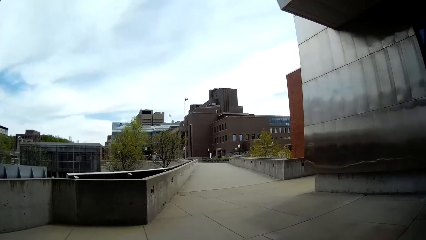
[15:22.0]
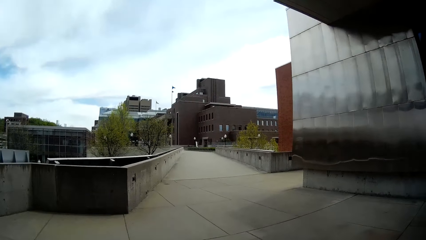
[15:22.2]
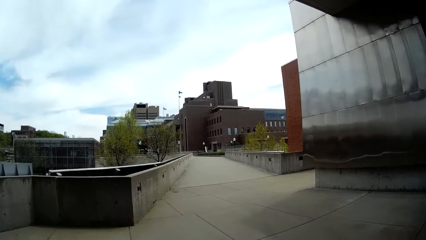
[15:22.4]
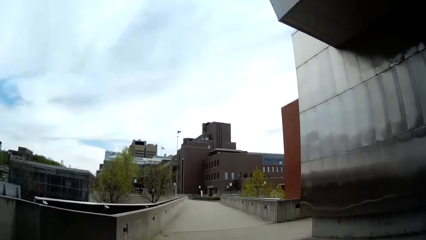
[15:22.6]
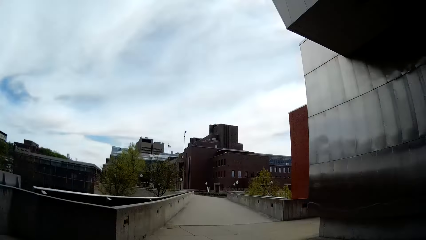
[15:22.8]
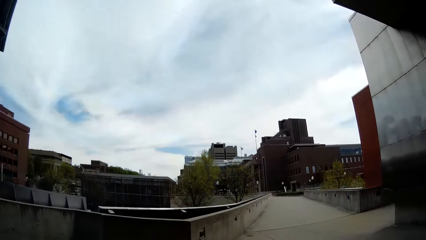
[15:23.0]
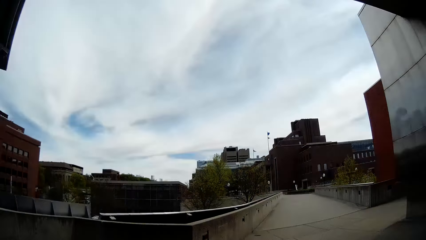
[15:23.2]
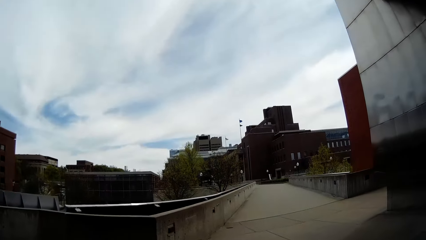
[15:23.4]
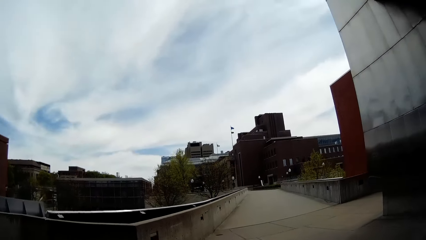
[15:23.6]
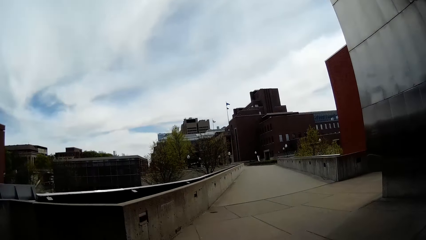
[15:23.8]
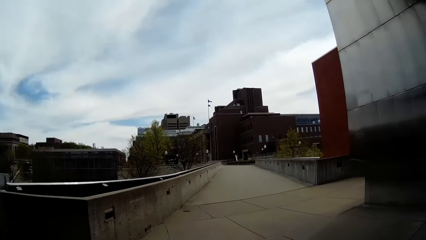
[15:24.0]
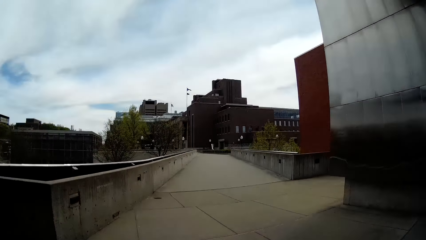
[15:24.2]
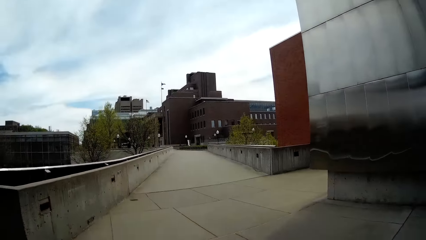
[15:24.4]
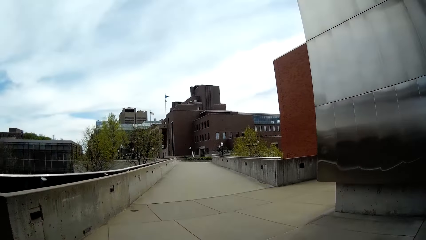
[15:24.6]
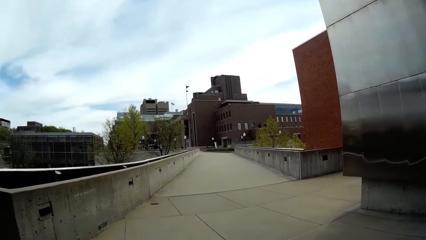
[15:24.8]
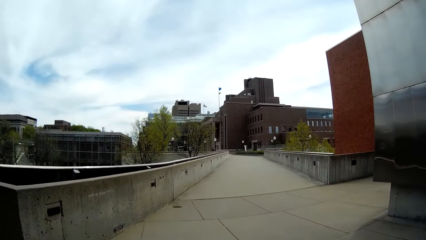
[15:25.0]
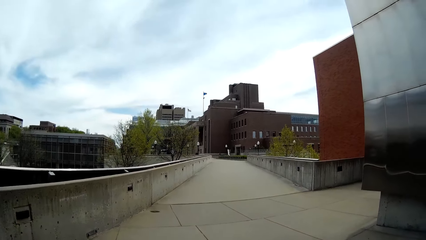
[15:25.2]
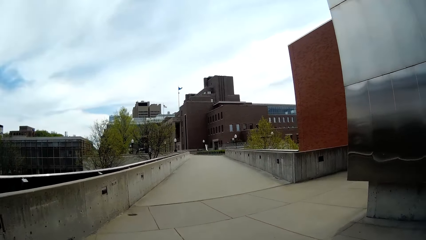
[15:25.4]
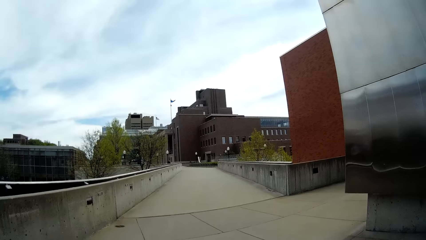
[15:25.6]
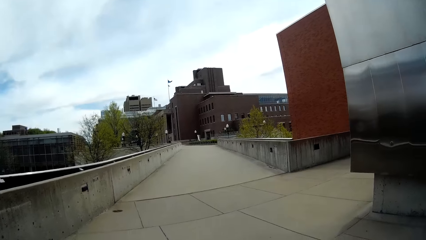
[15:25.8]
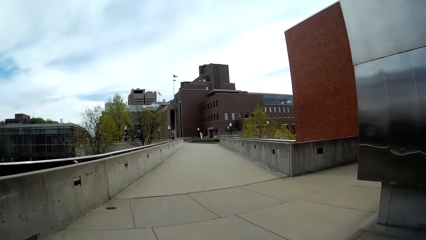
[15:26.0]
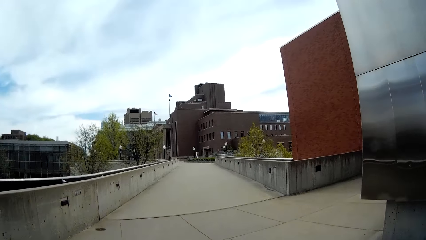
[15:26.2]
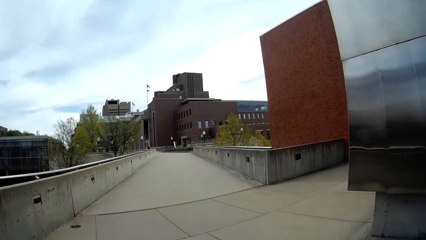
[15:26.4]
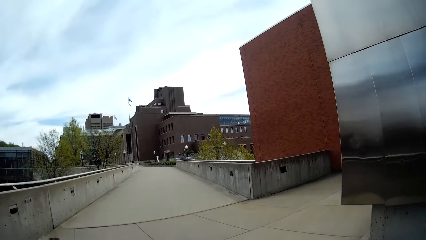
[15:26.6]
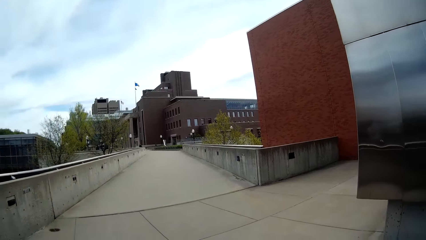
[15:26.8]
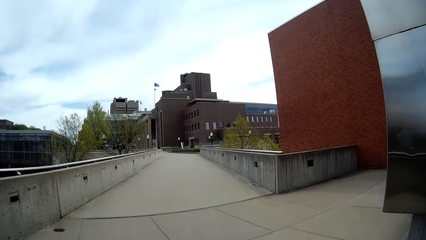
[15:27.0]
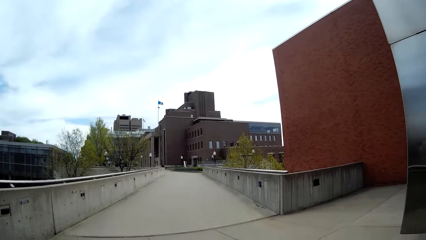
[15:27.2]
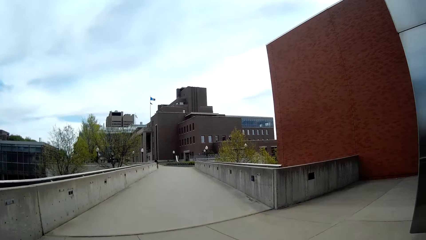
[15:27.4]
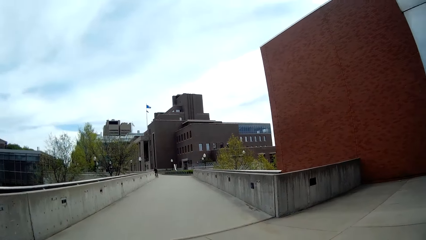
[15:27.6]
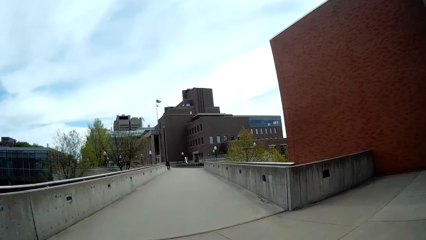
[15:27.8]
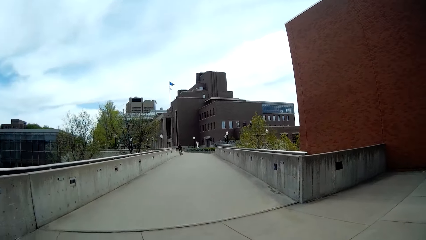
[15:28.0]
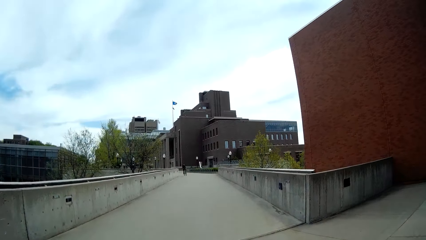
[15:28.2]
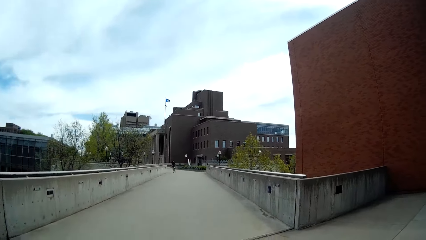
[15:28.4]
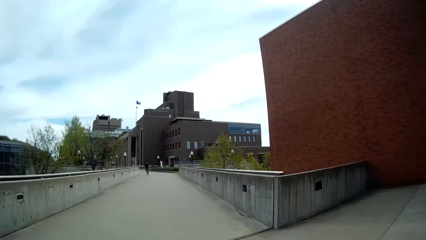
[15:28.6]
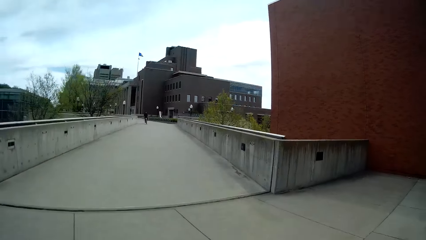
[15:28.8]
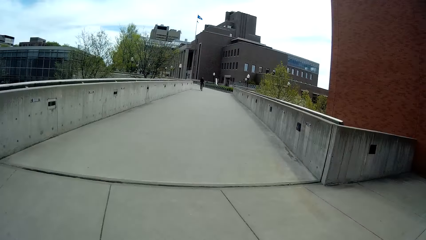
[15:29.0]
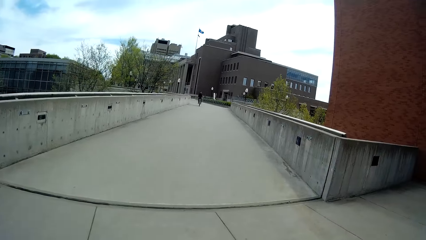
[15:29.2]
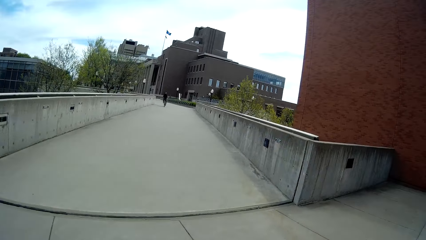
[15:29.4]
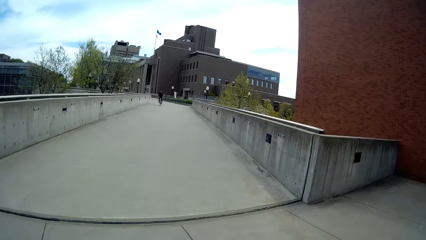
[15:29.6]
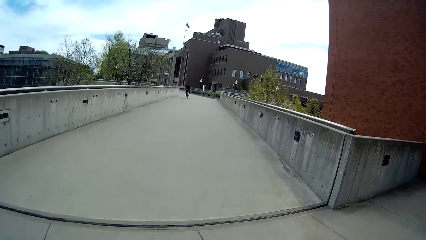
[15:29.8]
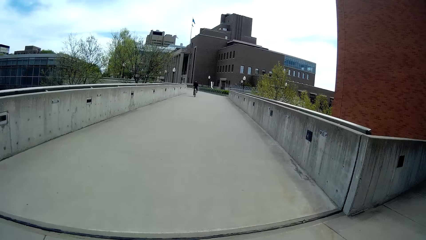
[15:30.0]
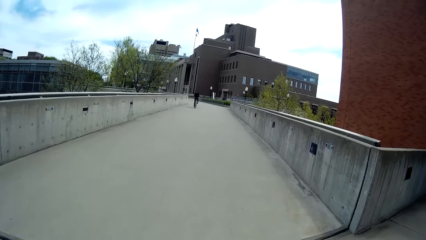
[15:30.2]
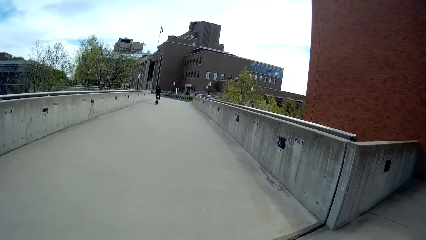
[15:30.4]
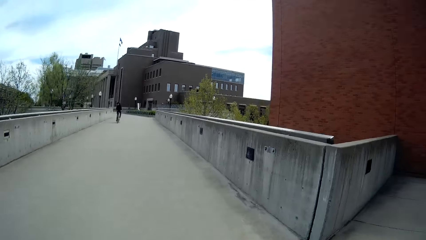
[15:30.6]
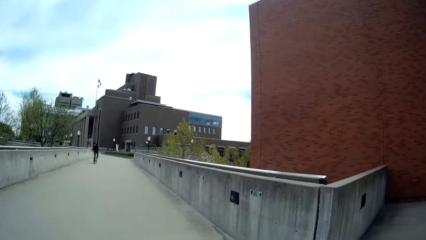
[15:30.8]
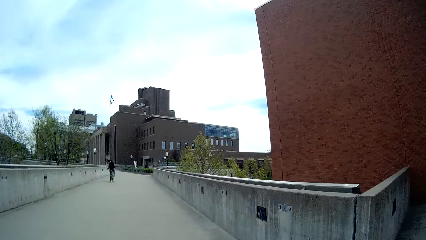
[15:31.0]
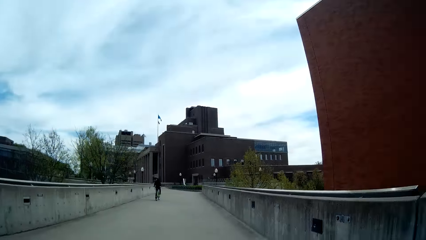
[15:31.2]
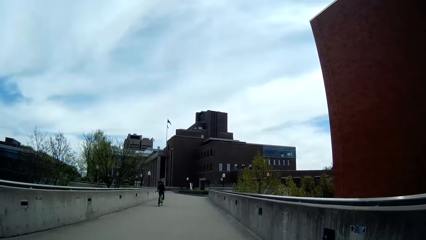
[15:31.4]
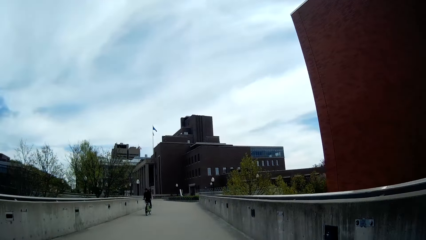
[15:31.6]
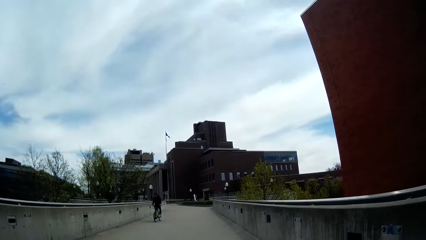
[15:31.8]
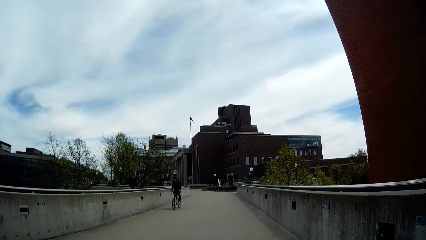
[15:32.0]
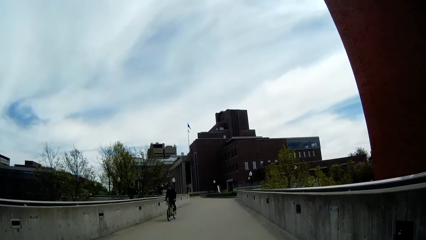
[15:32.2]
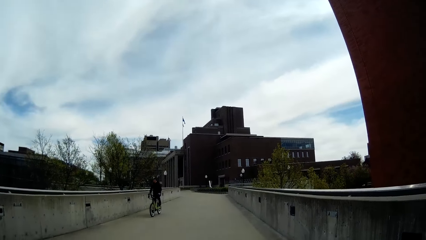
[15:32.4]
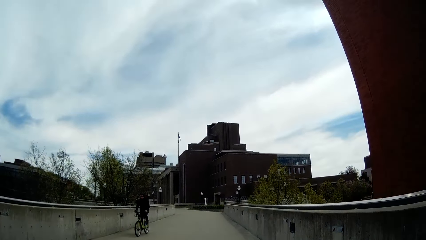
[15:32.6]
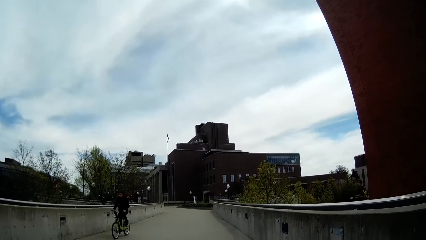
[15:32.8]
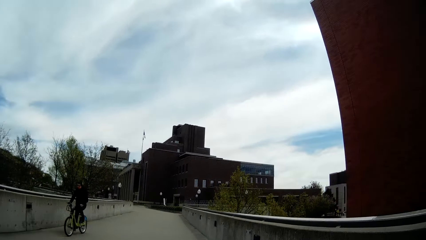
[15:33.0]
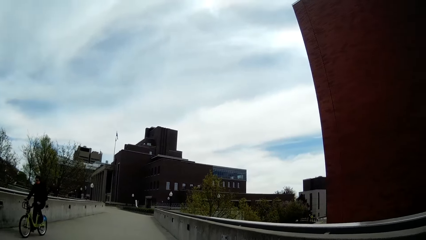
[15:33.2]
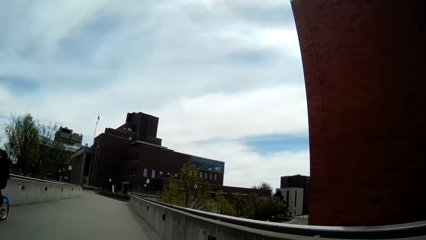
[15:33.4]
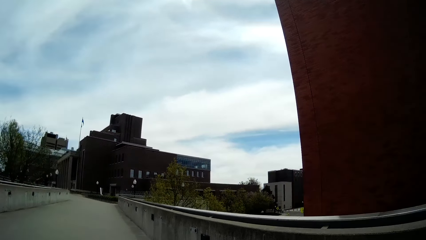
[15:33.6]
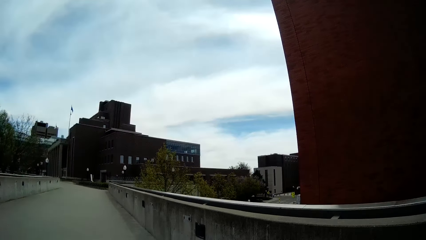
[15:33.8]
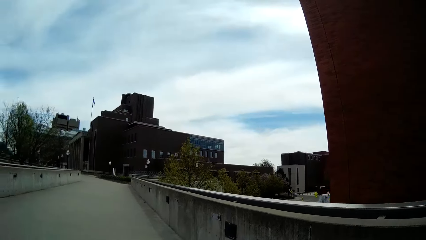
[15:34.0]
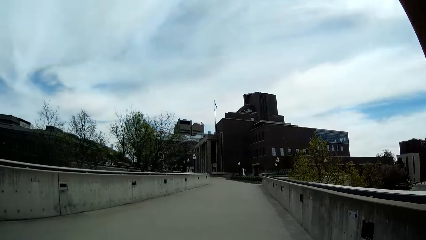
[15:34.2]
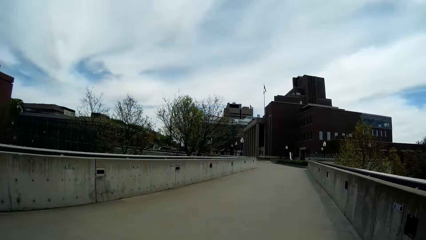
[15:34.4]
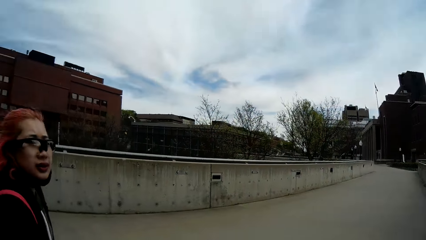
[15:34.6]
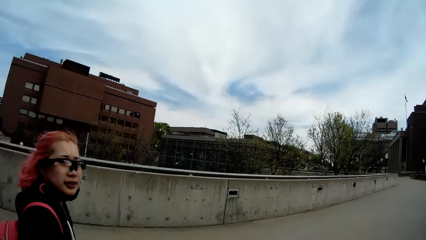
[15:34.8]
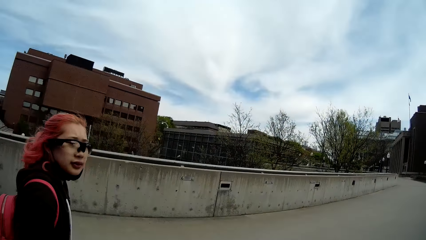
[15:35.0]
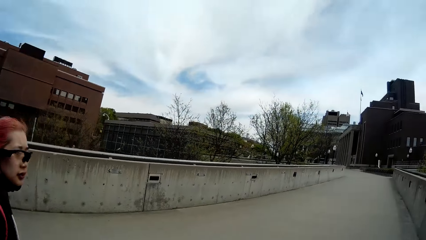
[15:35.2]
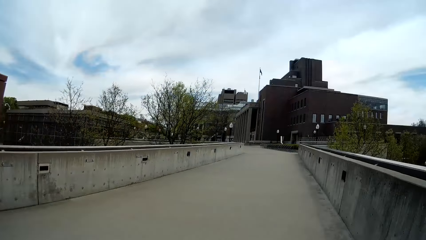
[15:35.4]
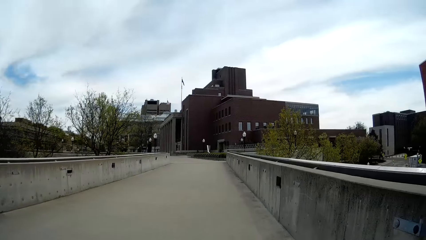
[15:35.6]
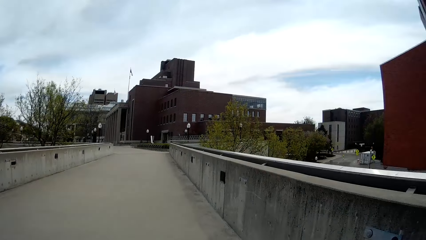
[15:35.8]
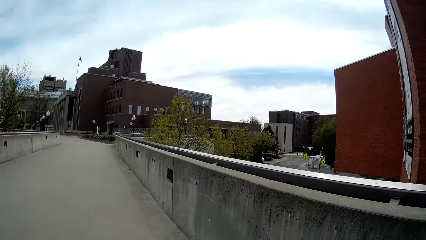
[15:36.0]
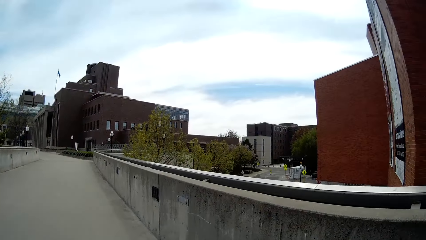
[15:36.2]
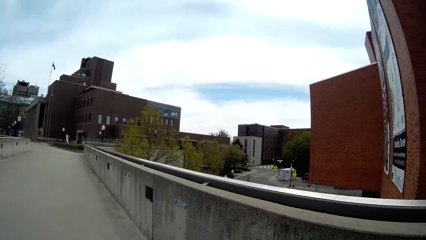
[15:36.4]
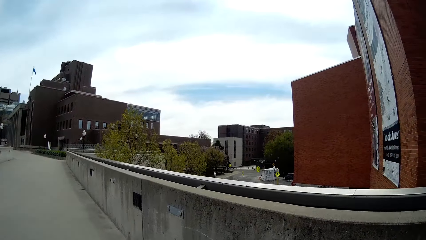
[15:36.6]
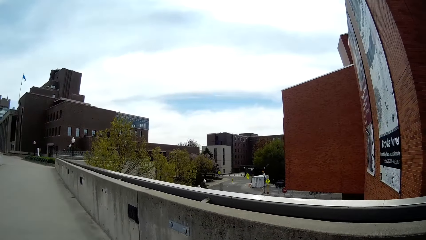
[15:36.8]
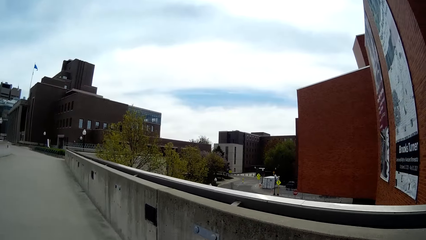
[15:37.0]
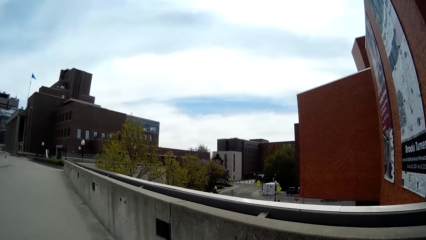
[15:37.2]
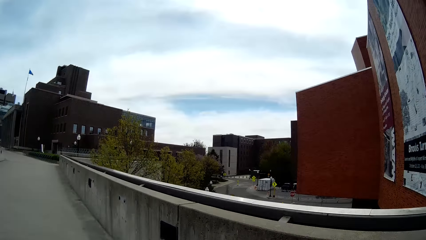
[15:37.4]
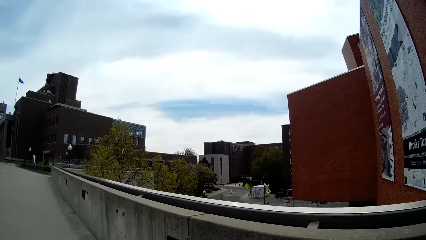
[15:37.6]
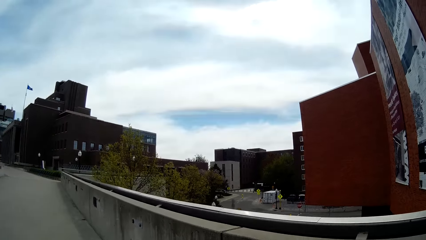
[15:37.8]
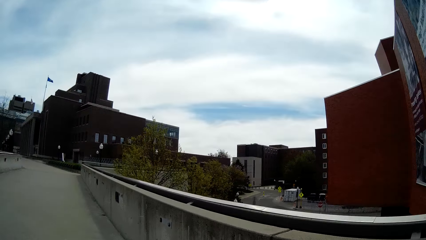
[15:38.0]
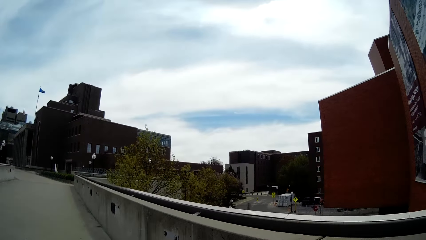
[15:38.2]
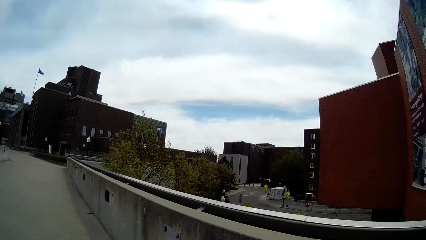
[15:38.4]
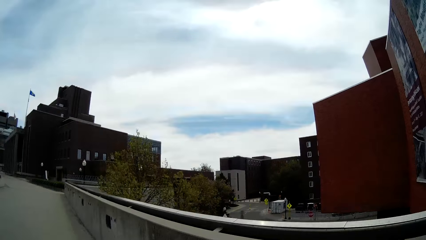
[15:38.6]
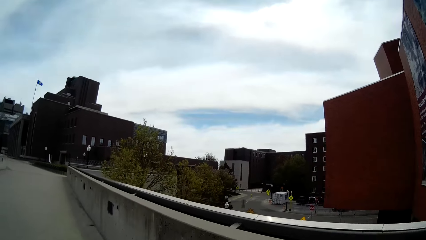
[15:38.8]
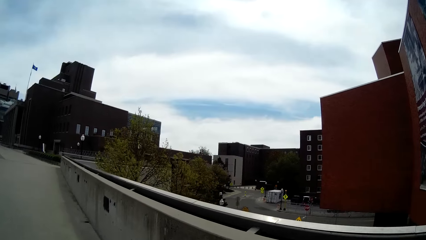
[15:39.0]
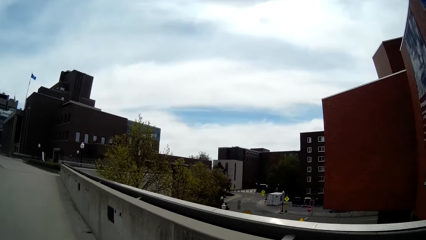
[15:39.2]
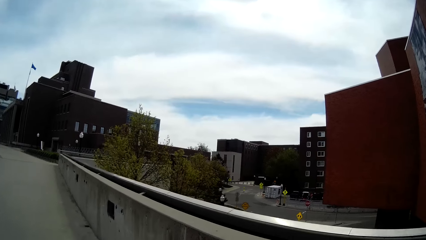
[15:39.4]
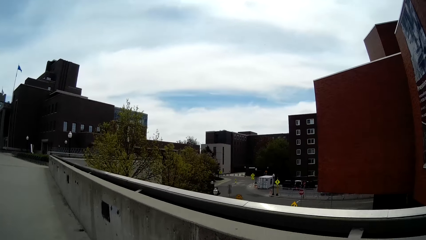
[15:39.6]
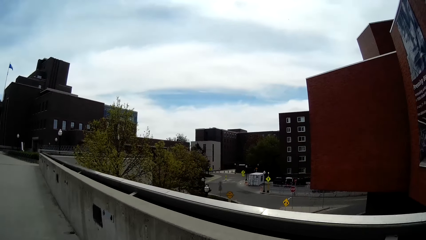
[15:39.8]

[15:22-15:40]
A man rides past the camera wearer. The camera wearer looks at the lady.
